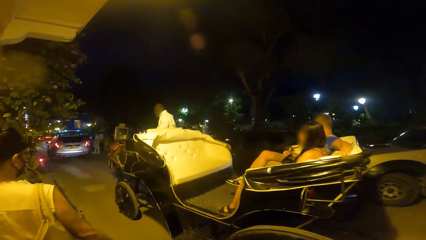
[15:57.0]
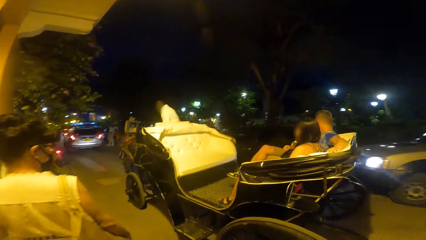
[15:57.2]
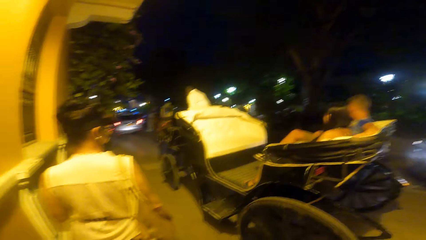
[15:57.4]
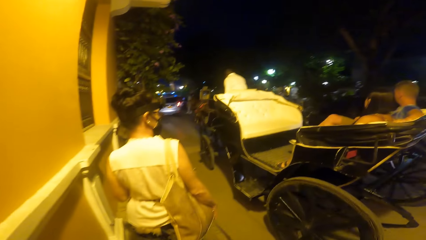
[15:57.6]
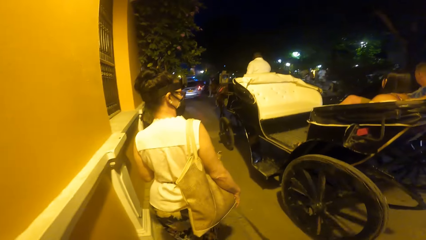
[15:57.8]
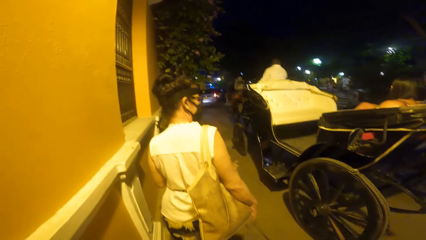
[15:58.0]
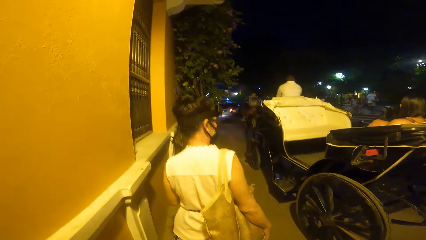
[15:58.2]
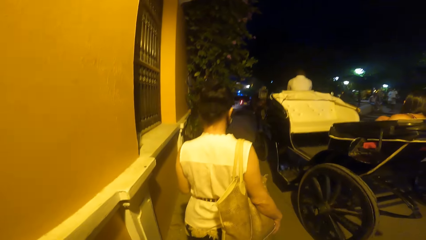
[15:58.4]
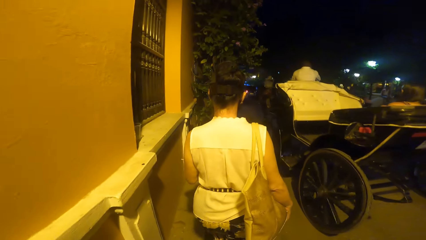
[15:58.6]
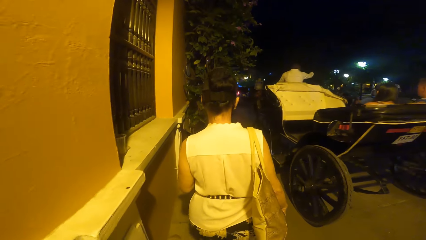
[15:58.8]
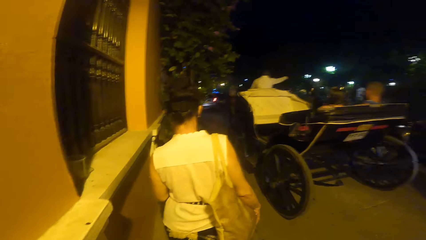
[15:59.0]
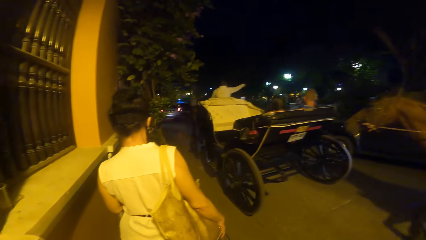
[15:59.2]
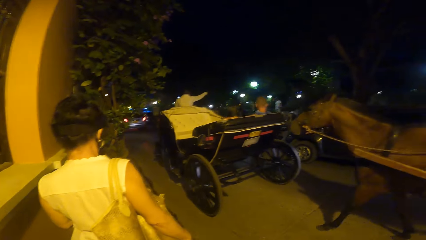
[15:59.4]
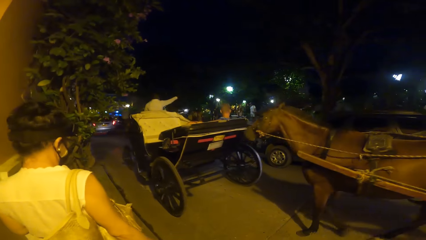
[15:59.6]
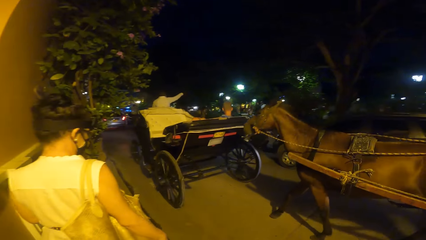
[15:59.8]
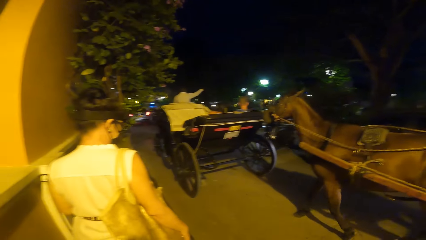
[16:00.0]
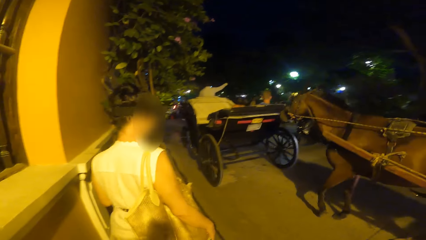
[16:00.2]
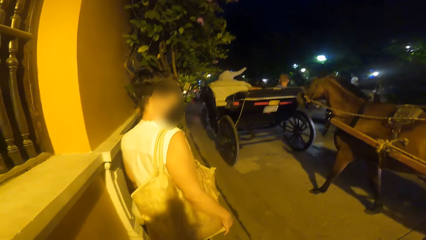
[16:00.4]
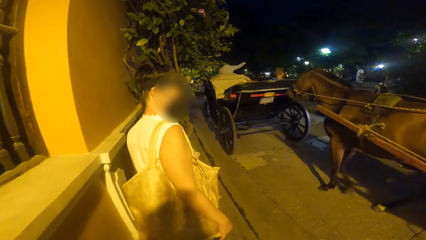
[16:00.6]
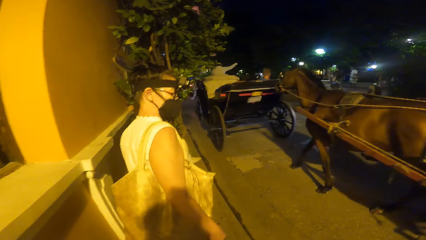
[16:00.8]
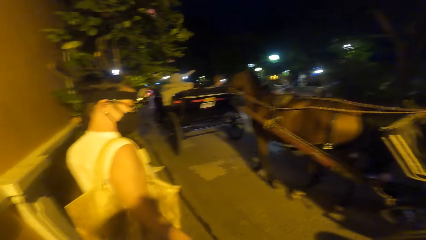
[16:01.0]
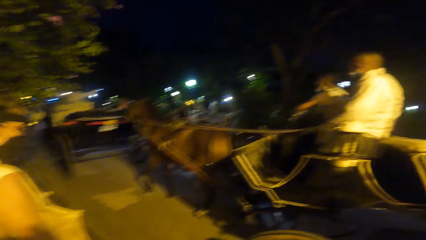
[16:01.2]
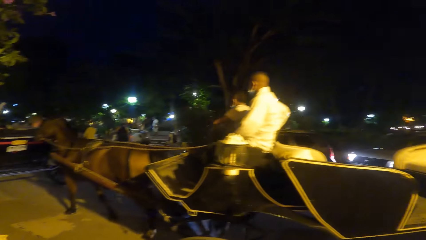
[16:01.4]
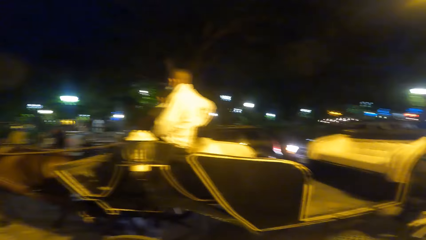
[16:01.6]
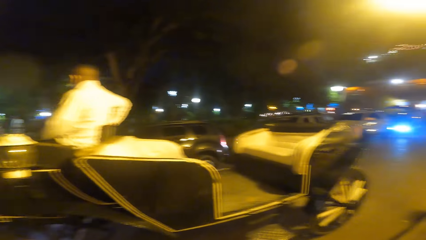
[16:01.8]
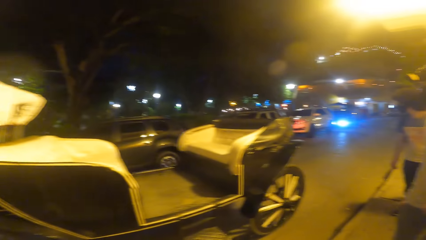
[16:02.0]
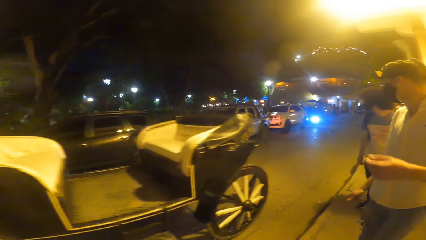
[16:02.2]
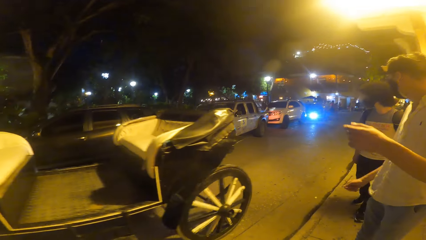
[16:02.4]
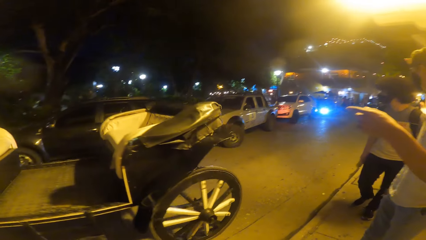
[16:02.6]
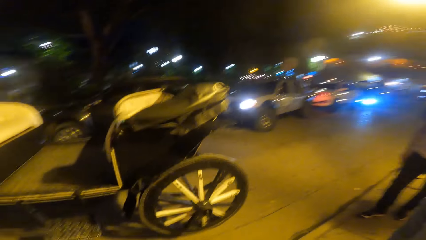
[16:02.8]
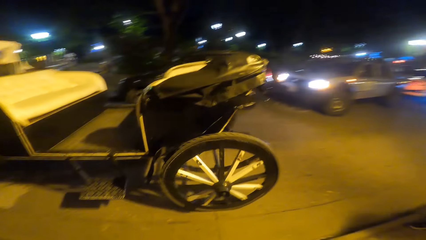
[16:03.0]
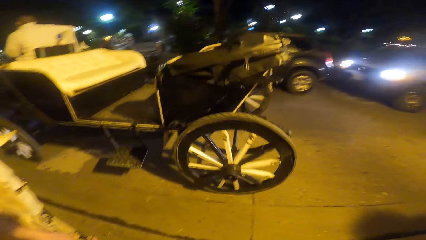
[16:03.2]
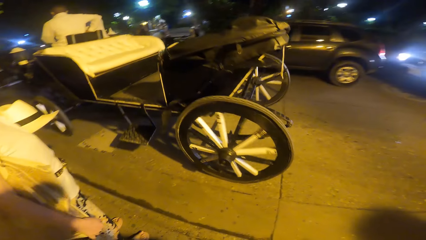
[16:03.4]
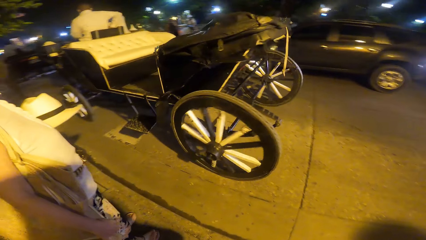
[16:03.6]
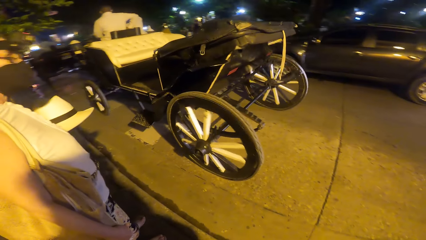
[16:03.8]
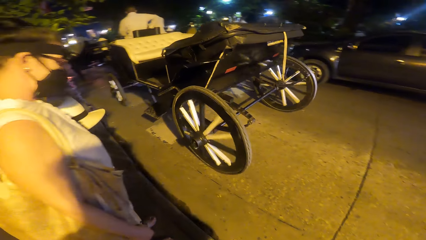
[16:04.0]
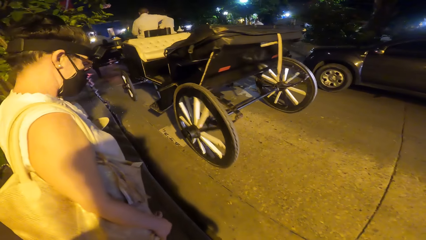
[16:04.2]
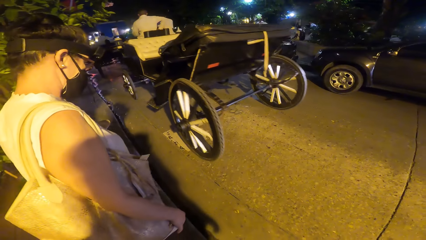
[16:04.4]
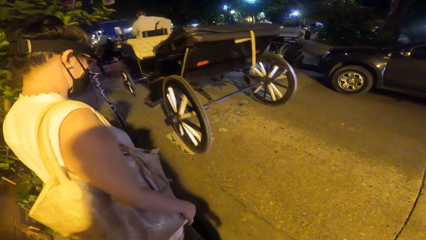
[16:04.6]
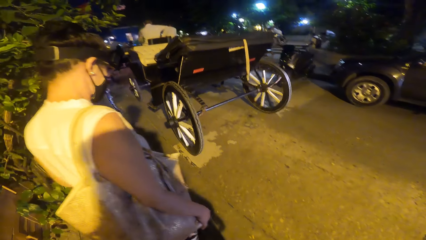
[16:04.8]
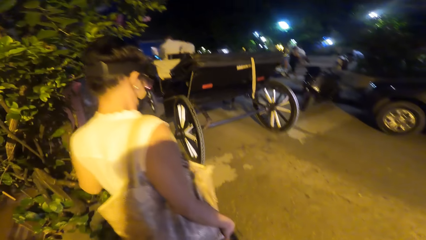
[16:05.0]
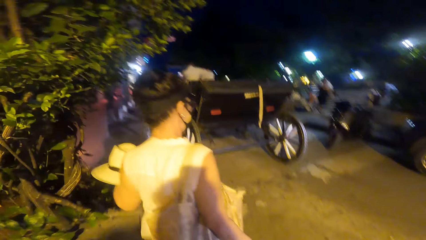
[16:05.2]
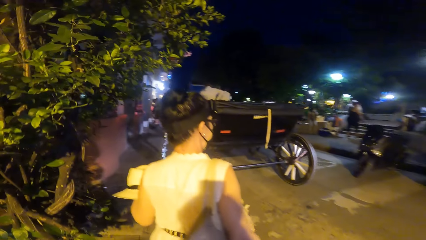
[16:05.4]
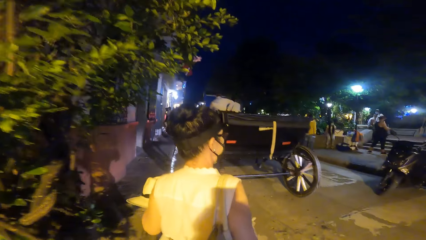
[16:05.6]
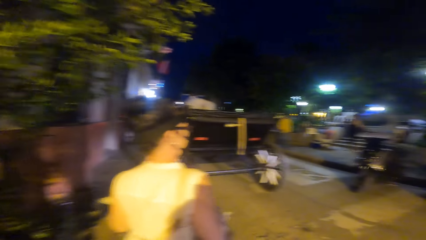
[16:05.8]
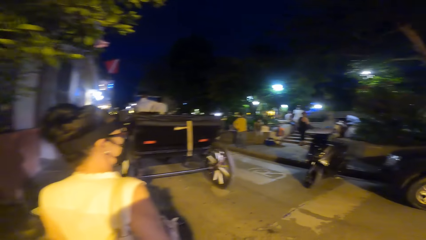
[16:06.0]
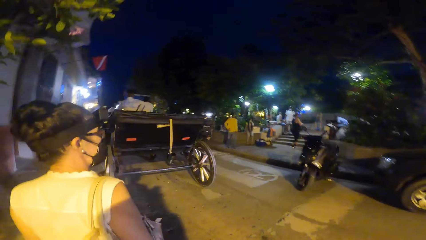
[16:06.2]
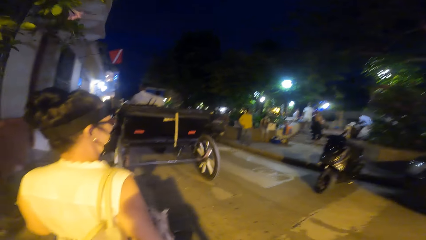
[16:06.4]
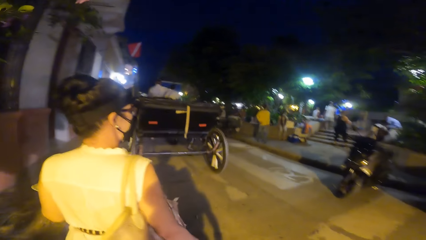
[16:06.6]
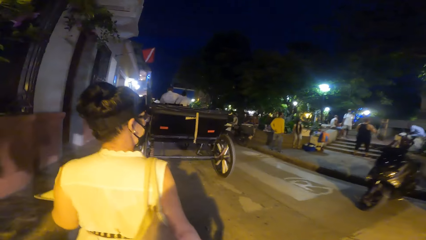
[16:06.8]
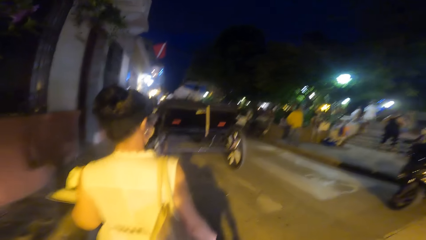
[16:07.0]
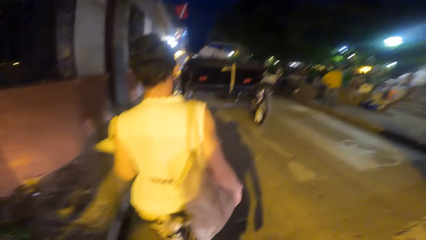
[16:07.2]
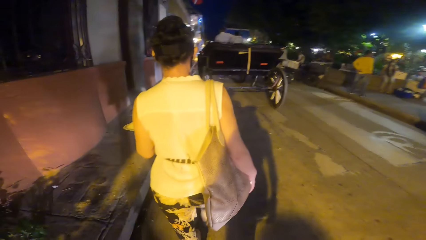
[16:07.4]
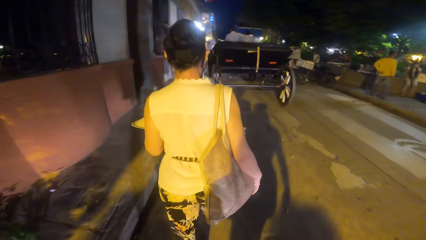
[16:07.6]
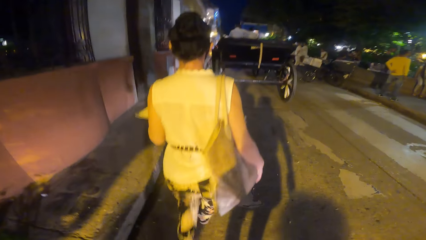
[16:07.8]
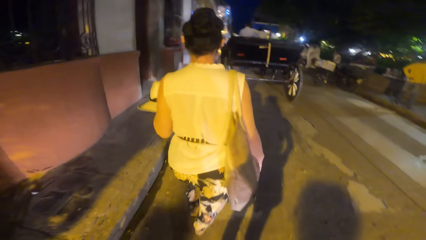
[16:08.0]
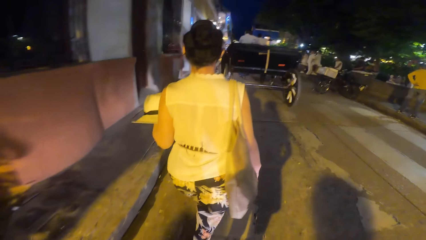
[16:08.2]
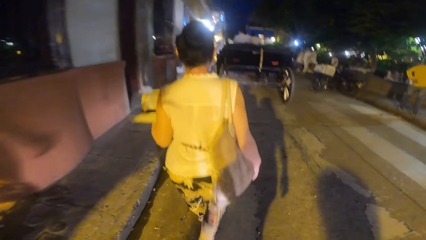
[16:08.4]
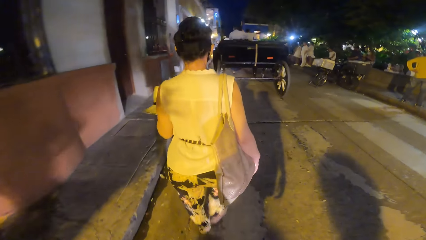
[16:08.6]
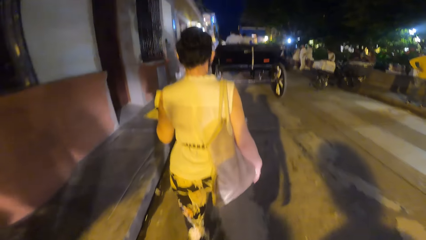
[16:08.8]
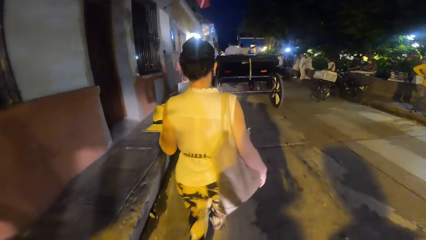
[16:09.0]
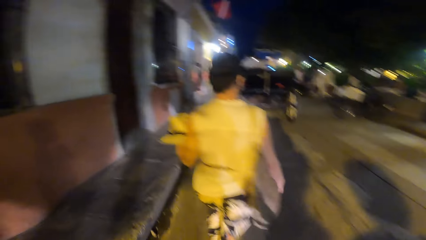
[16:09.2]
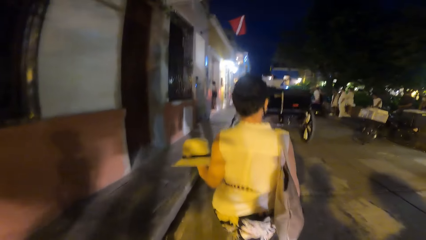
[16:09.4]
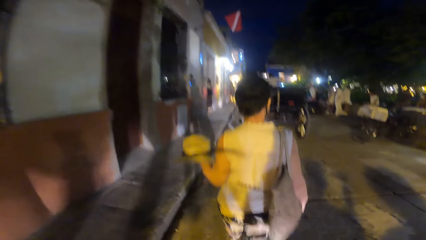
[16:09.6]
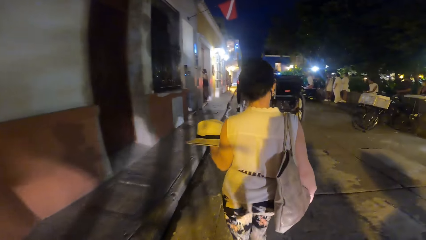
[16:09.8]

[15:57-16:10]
The horse pulls a carriage past the woman. The horse pulls the carriage past the camera wearer. The camera wearer looks around the road. They walk in the street.

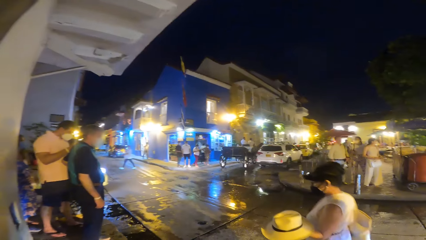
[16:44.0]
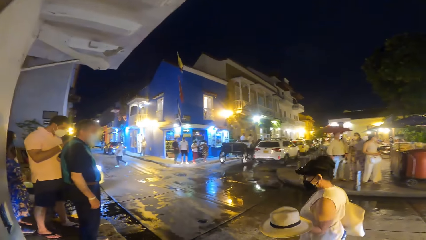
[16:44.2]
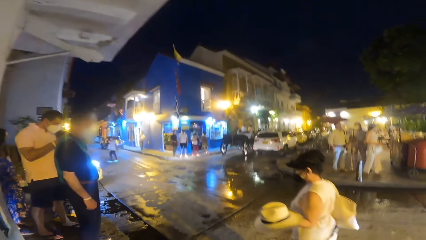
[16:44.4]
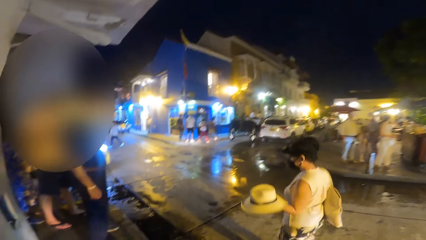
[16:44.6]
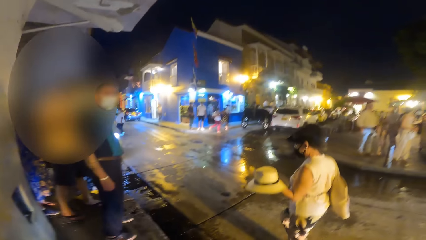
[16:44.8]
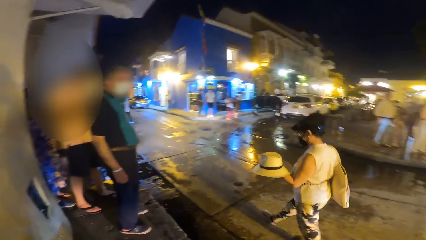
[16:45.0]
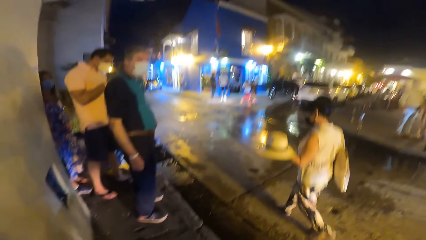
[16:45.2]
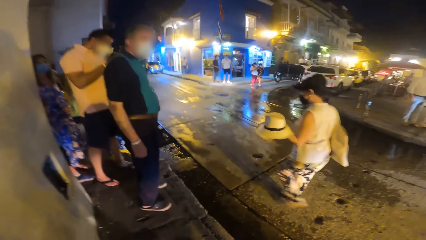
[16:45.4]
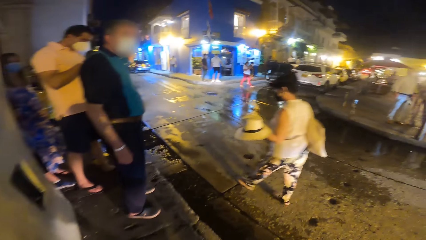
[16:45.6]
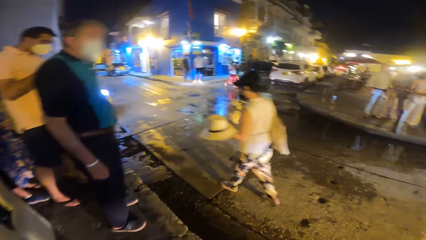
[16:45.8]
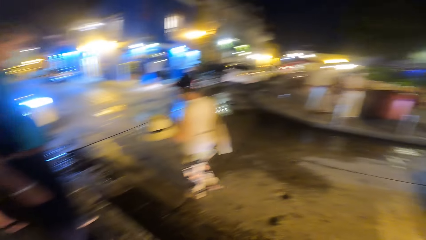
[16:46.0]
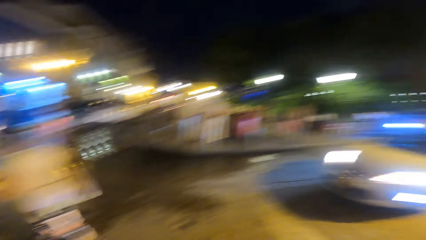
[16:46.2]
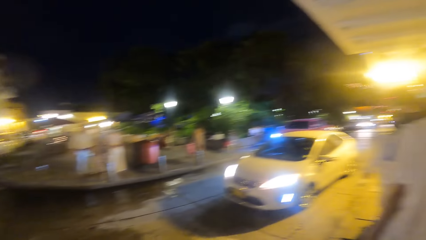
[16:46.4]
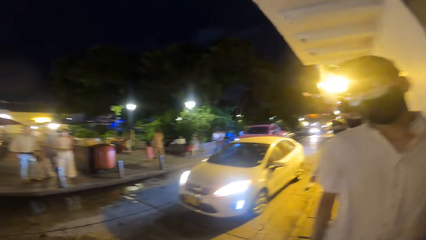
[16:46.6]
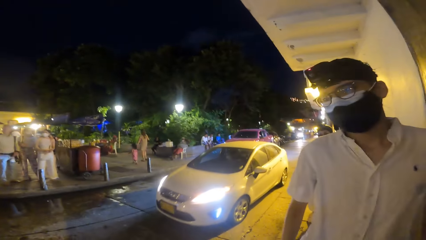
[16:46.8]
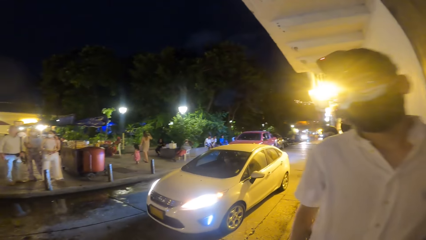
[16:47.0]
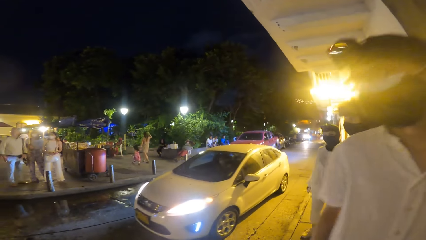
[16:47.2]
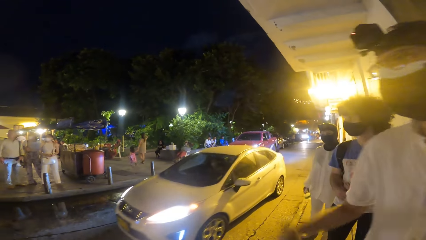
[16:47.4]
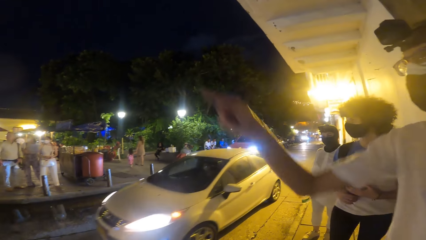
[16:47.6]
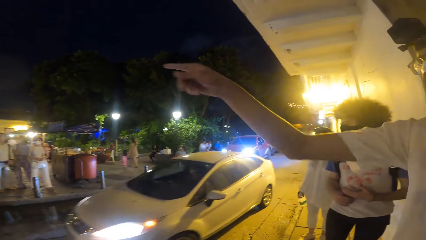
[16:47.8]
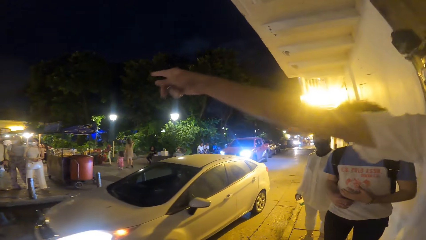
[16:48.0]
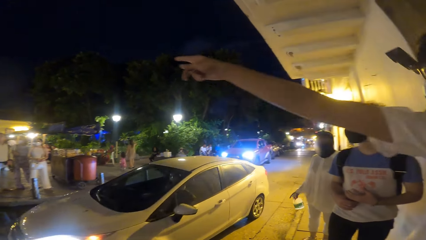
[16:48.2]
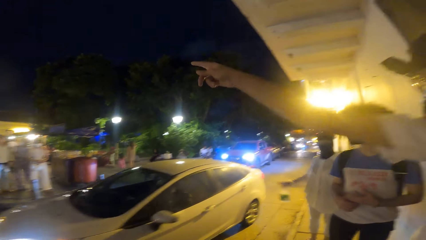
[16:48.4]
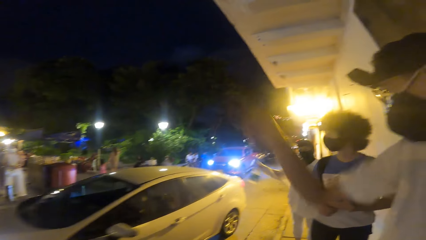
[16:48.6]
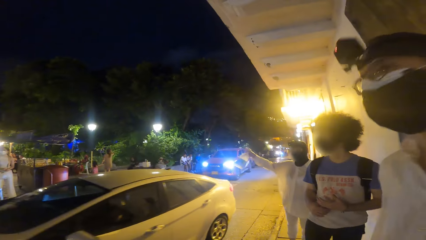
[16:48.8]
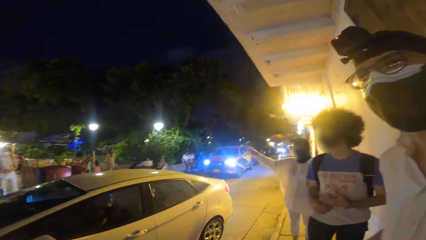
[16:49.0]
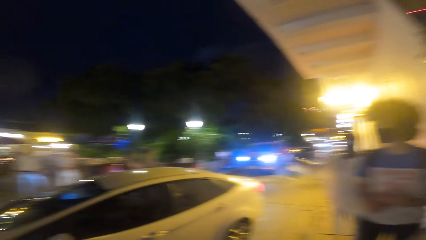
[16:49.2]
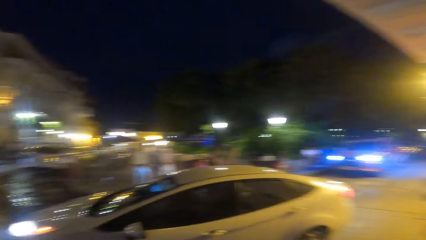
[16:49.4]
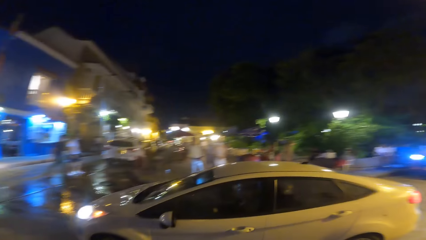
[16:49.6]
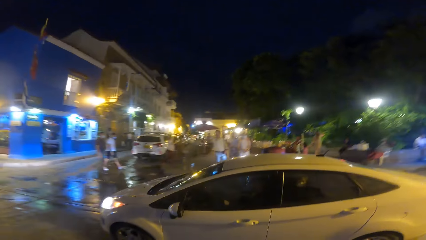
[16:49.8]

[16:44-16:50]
The camera wearer looks around the road. They converse with the man. The man interacts with the camera wearer. The camera wearer looks around the road.
